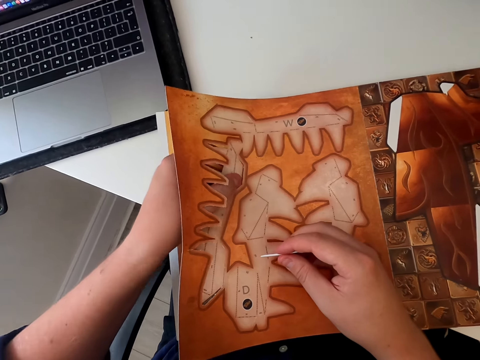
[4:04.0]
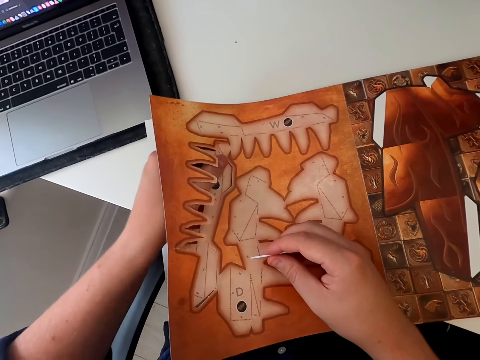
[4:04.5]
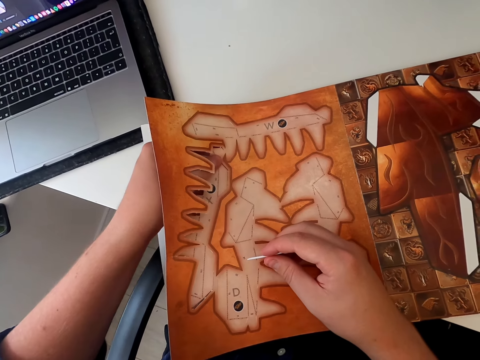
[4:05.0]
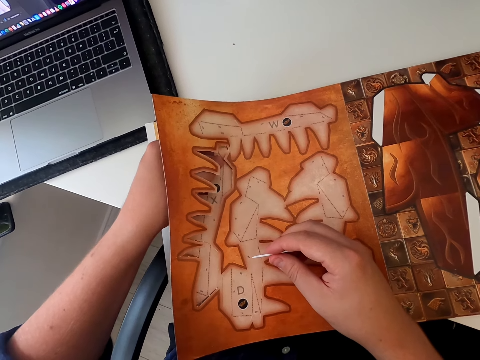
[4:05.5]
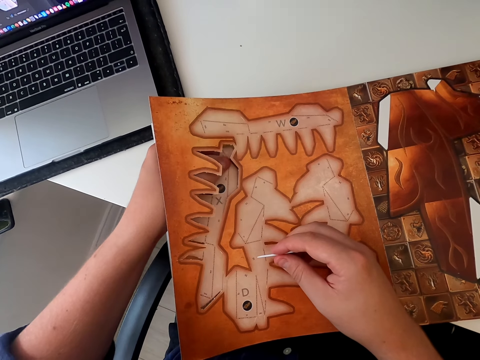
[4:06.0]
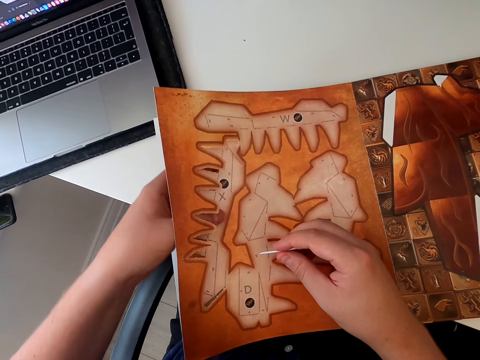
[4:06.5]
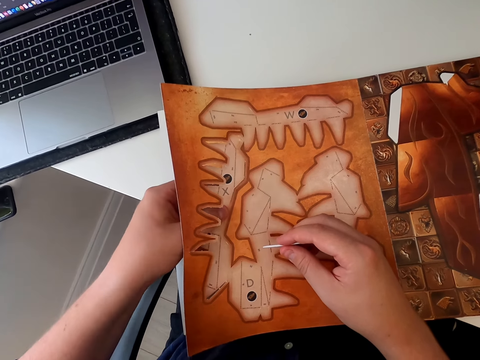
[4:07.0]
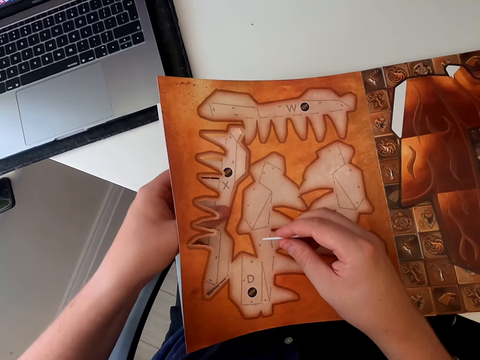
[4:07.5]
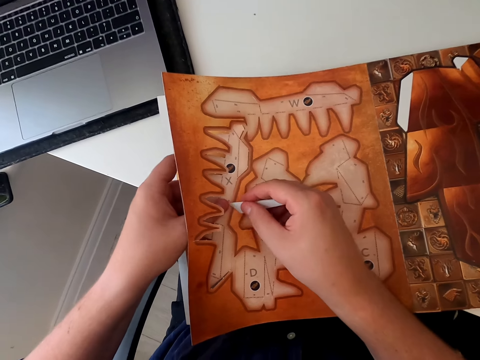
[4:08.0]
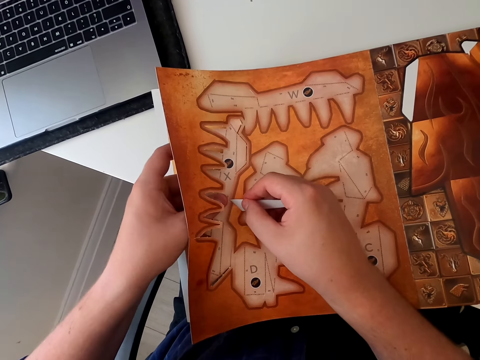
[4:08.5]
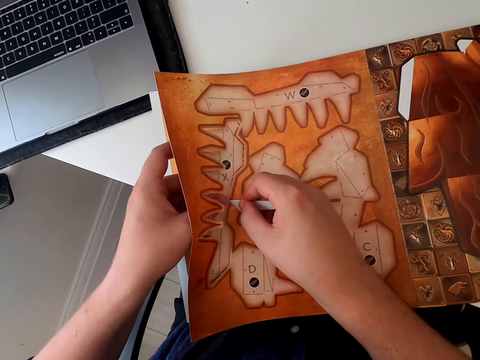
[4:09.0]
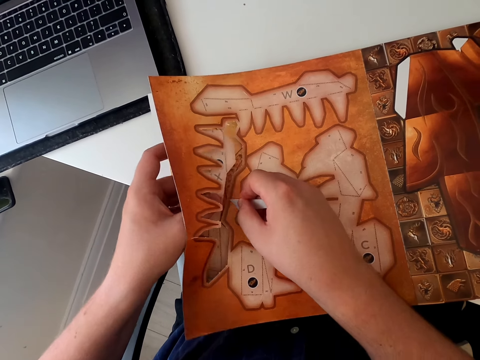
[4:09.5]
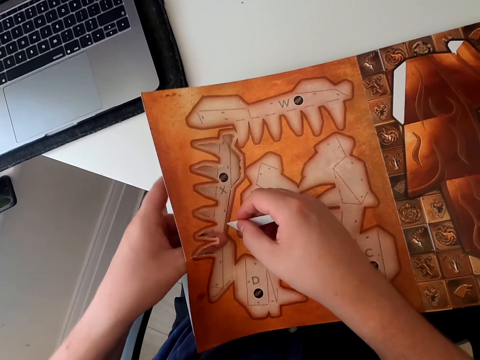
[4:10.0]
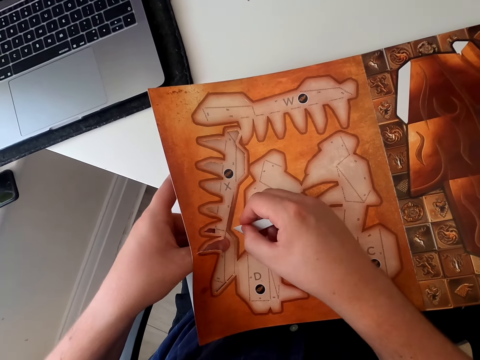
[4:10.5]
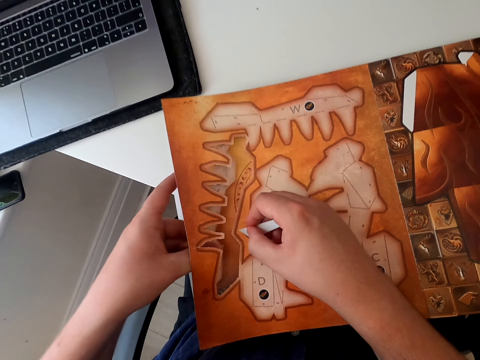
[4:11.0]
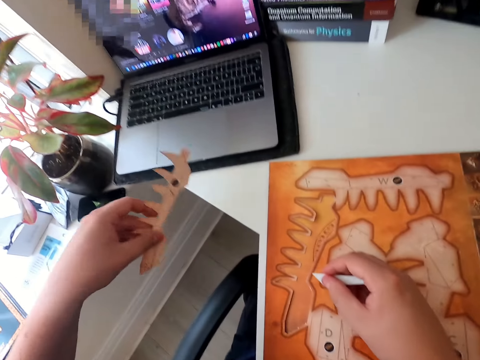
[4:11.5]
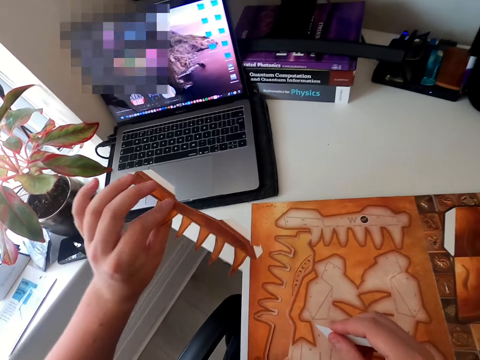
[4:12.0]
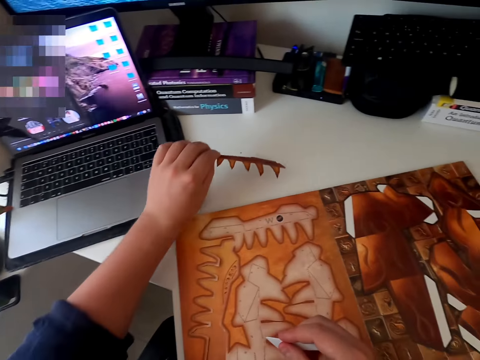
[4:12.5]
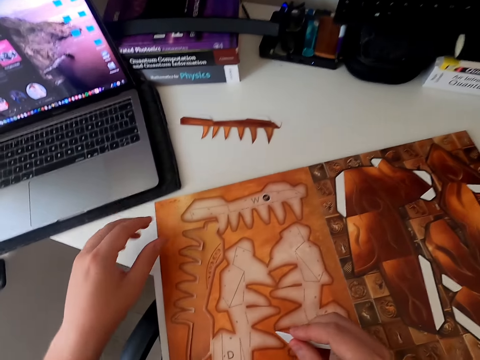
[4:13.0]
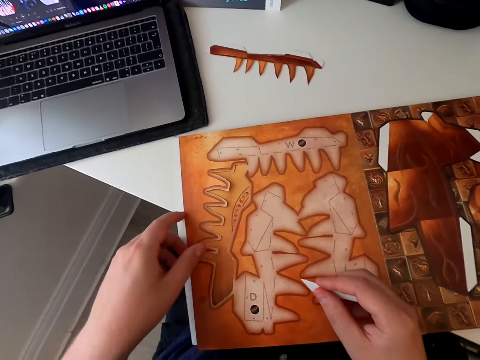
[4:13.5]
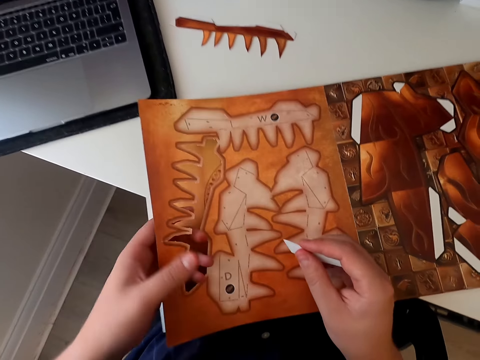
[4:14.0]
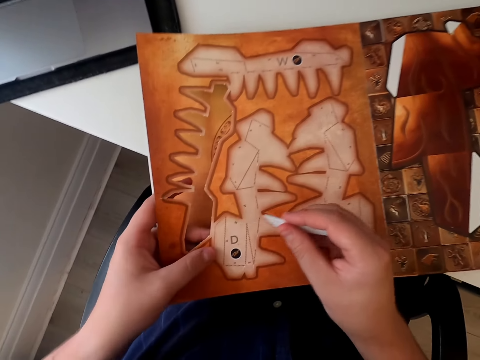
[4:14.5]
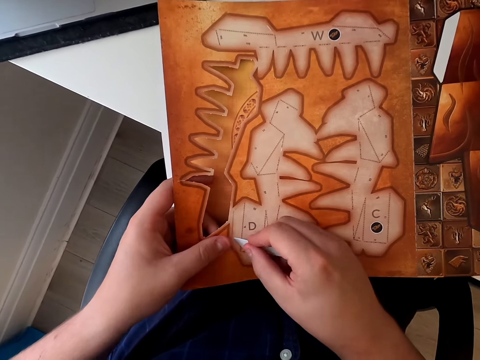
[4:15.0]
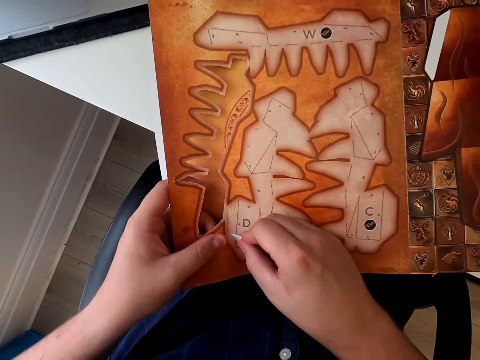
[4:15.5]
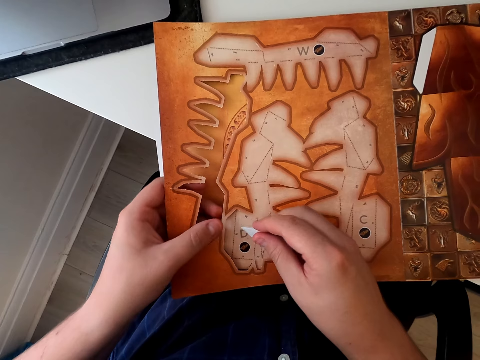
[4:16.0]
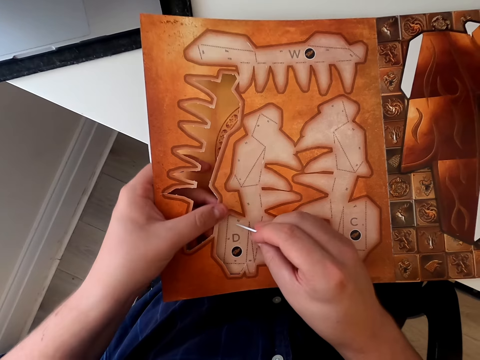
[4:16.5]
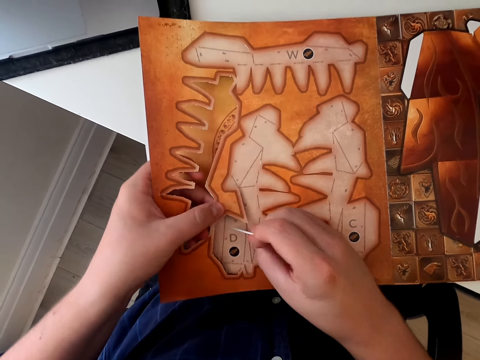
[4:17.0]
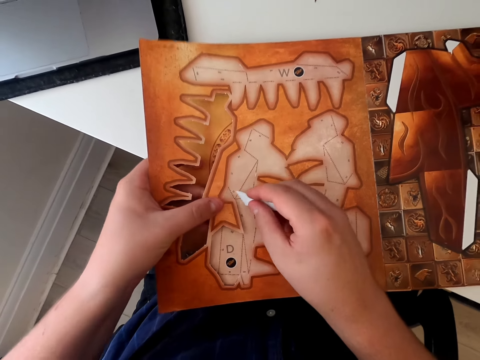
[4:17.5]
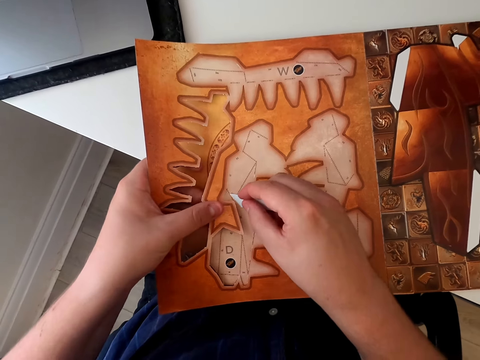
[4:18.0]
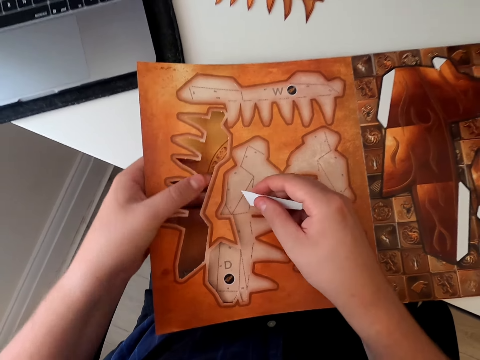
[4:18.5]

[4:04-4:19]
The camera wearer uses his hand to remove the cardboard book piece. He moves hands. He holds the razor blade and cuts the paper craft with hands. He holds the paper craft book and cuts the paper craft with hands. He plucks the cardboard book piece with a plastic piece. He removes the book piece. He picks up the paper craft and holds the paper craft. He places the piece of the book on the table. He holds the paper craft book and holds the razor blade. He plucks the cardboard book piece with the plastic piece. He holds the paper craft book and cuts the paper craft with hands.

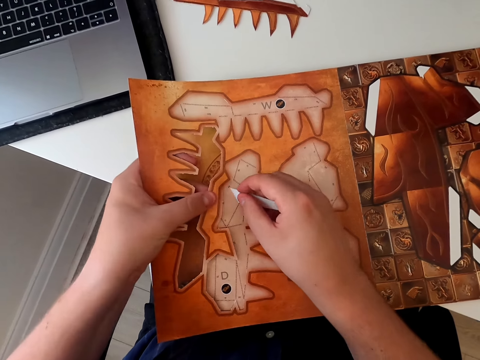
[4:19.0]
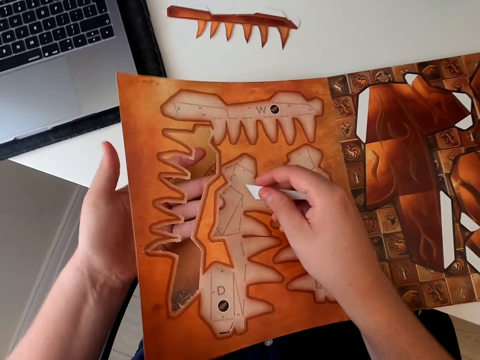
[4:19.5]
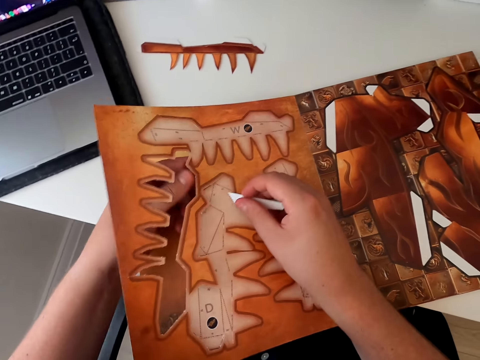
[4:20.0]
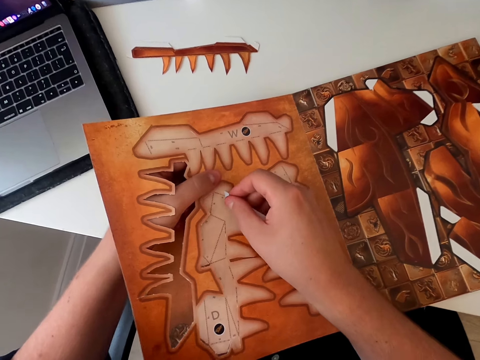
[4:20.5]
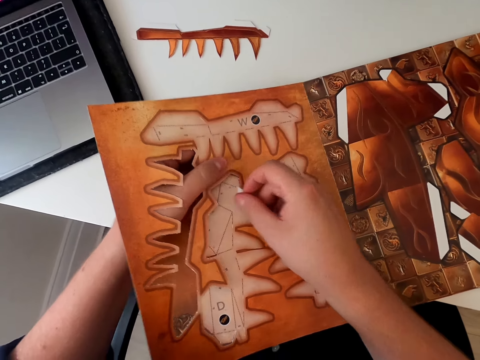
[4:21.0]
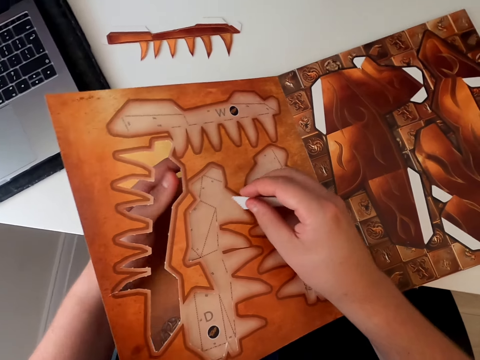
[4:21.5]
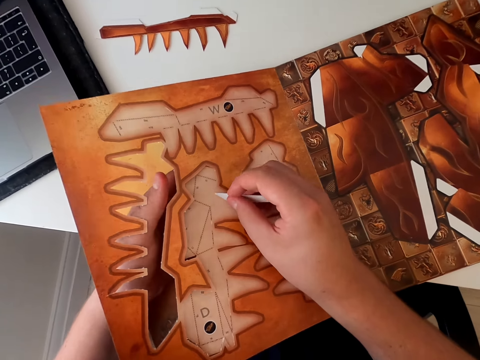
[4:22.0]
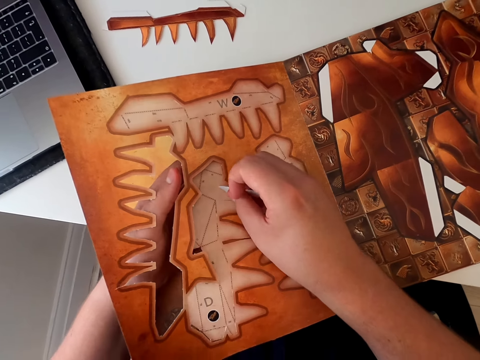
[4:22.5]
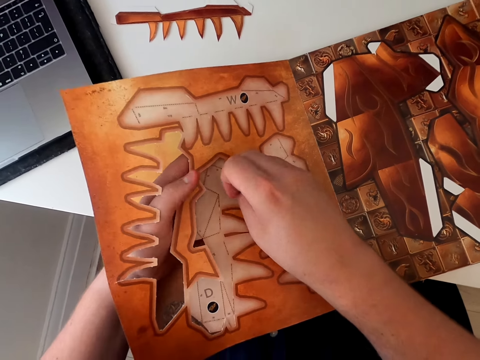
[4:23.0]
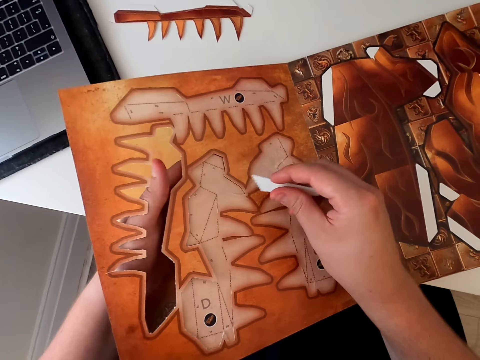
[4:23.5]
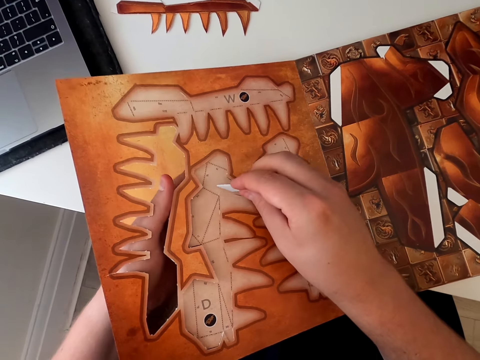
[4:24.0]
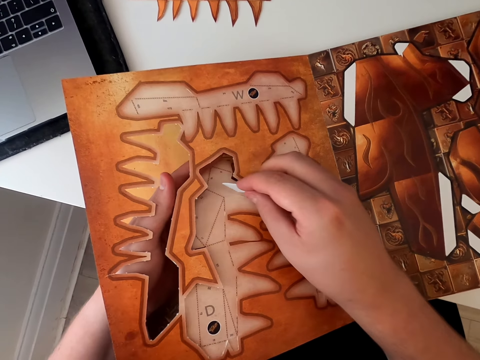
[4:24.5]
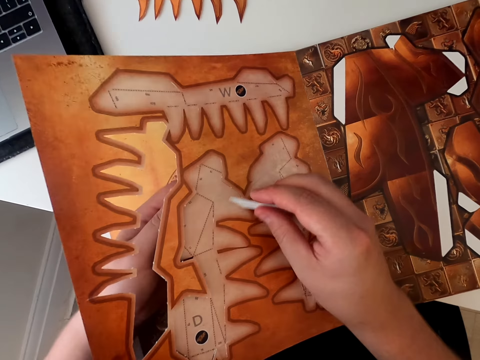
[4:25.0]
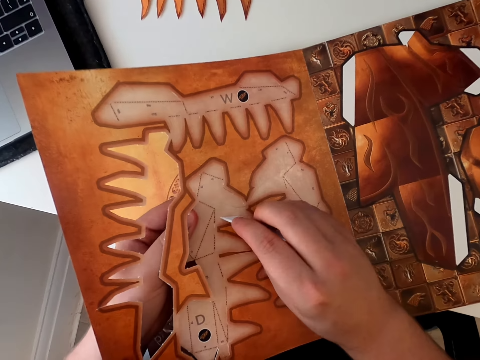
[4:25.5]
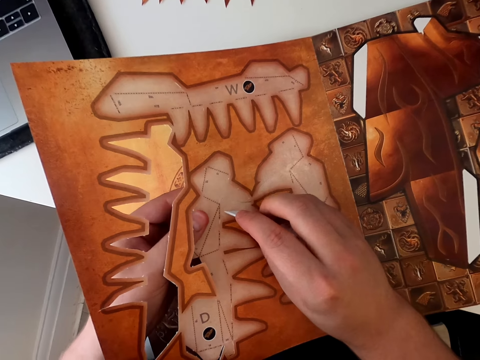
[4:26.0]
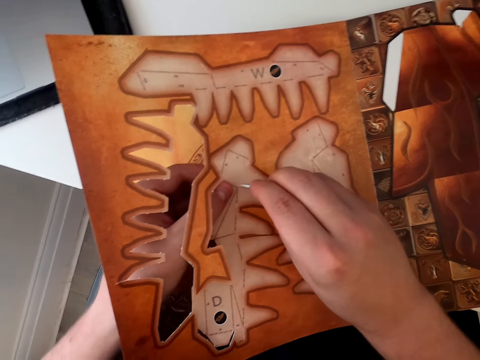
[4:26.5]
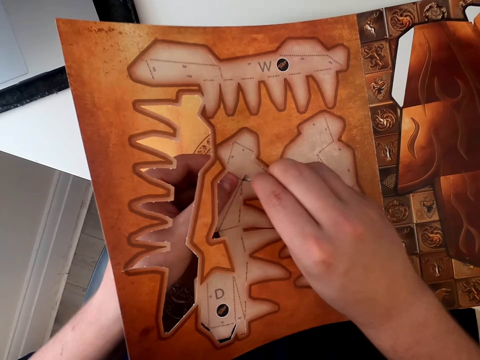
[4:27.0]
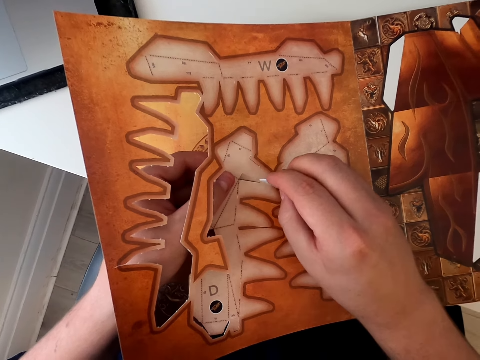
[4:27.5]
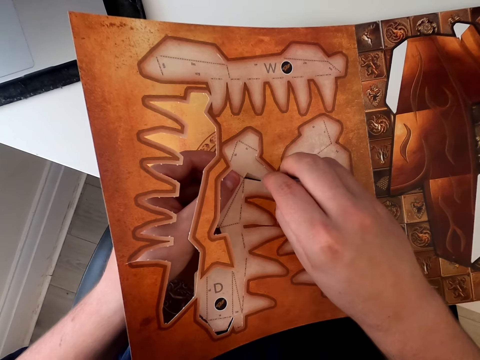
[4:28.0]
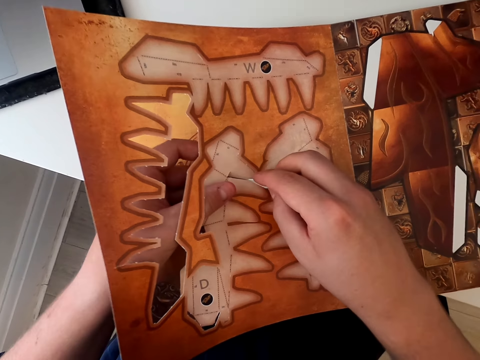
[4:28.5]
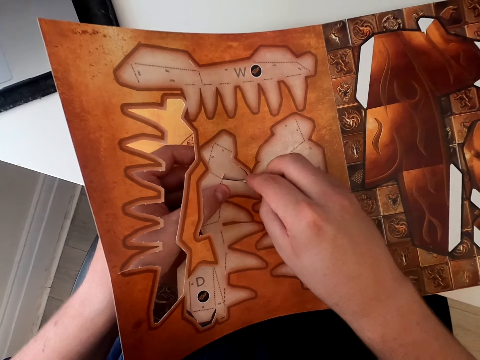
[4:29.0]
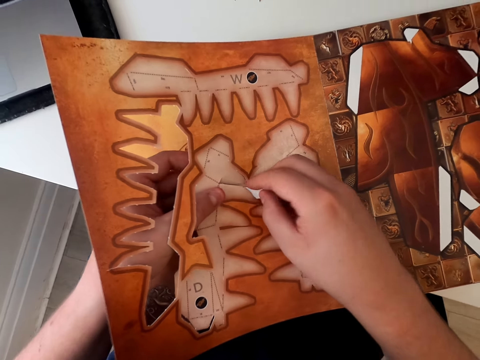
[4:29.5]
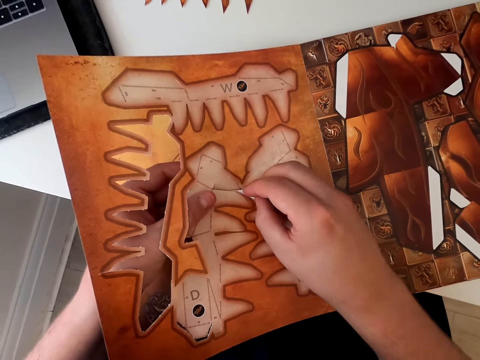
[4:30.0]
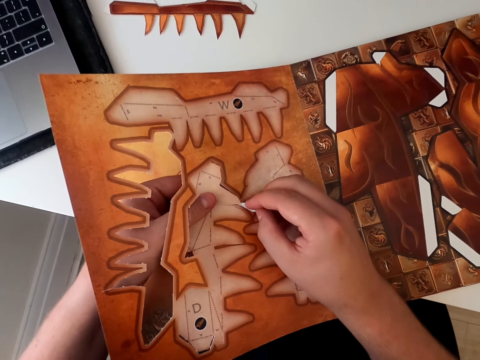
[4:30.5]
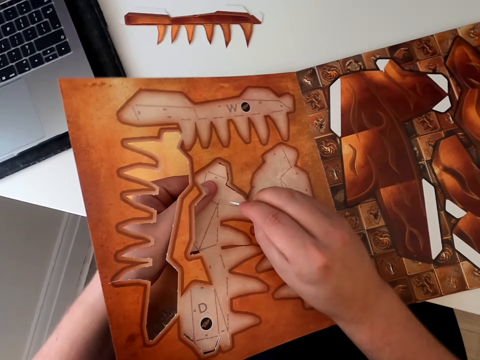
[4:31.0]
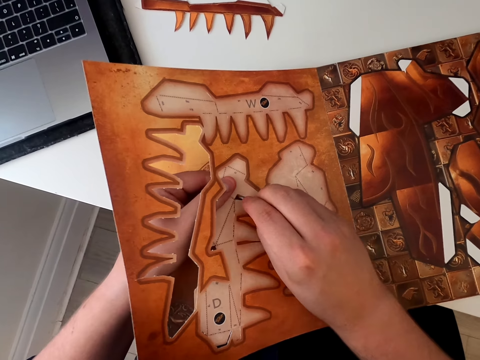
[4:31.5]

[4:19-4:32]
The camera wearer cuts the paper craft with a razor blade, moves hands and holds the paper craft book. They cut the paper craft with hands and hold the paper craft book.
